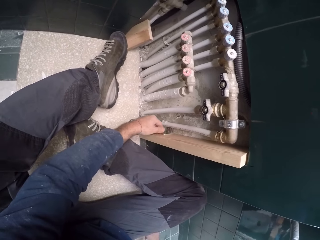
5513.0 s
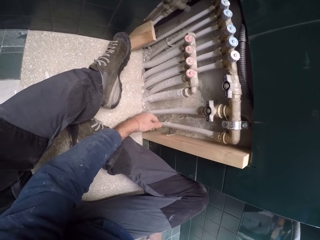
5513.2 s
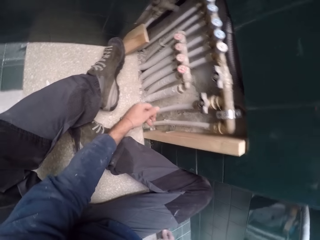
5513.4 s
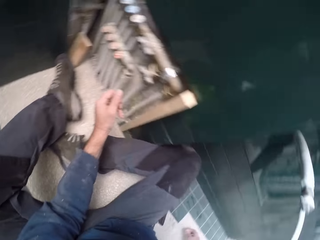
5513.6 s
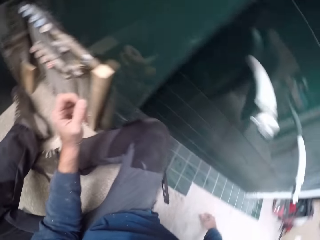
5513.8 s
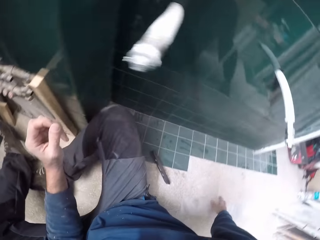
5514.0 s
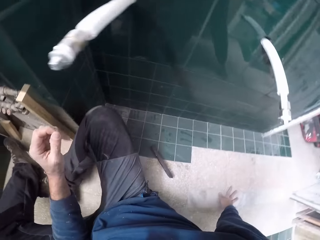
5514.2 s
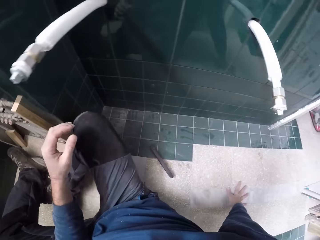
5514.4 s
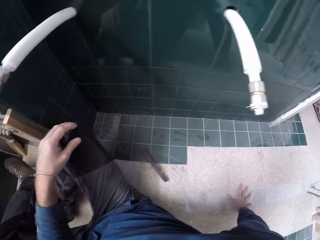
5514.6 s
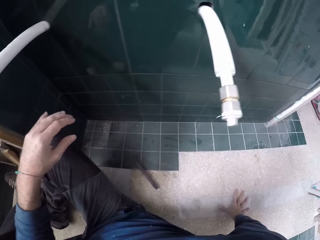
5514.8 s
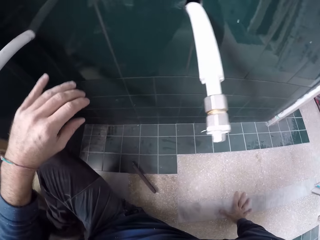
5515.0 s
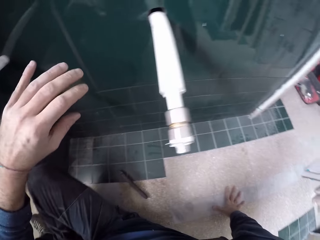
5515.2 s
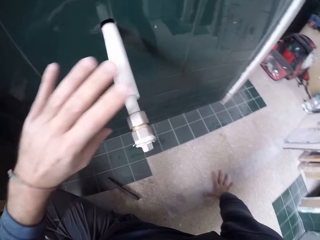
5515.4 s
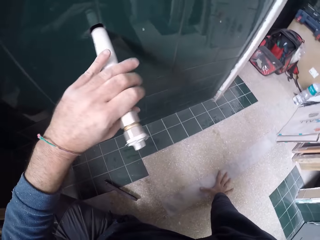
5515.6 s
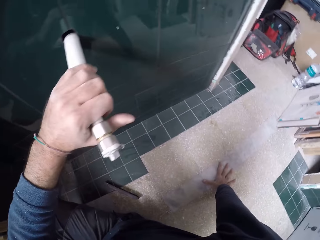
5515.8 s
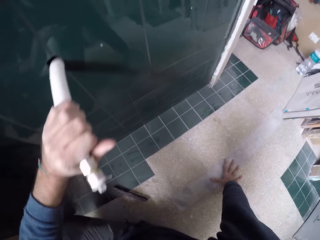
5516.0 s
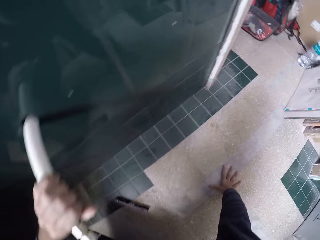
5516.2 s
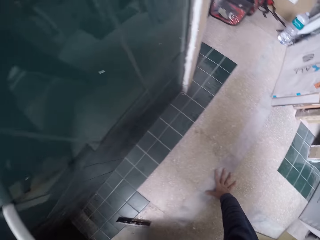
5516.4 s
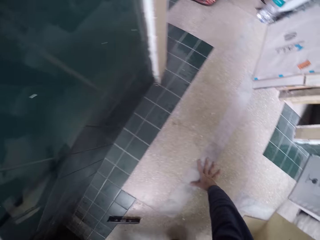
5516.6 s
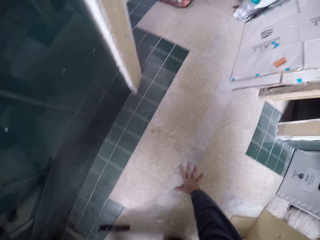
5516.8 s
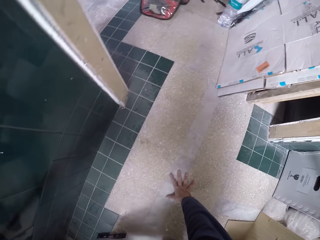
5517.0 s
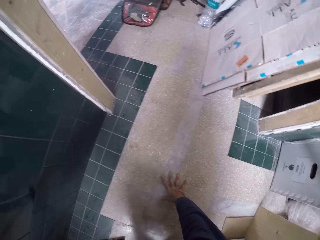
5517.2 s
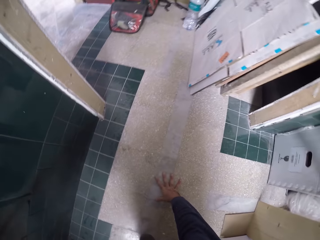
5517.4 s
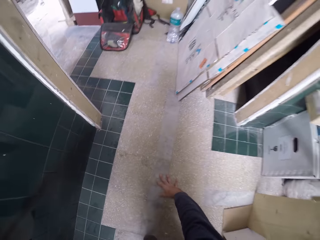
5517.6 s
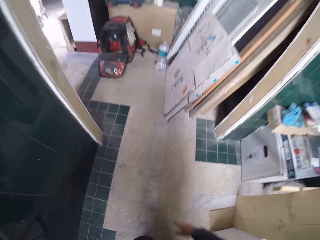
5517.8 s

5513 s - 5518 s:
The camera wearer grabs a water pipe on the wall with his left hand.

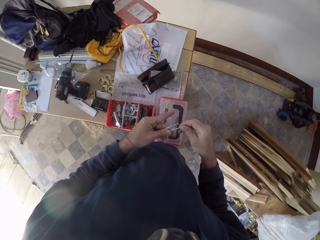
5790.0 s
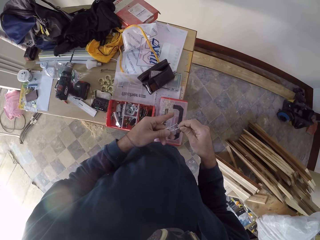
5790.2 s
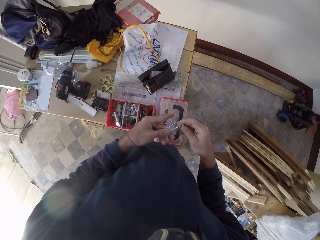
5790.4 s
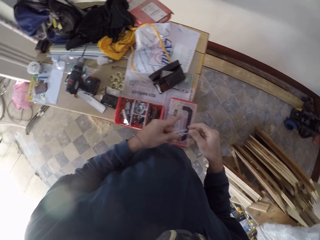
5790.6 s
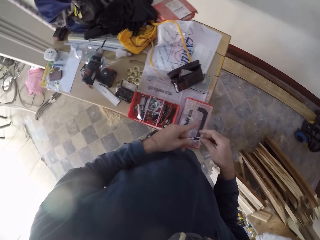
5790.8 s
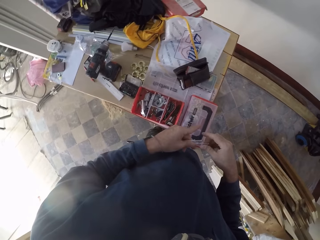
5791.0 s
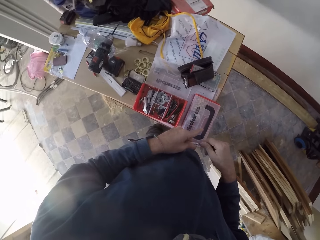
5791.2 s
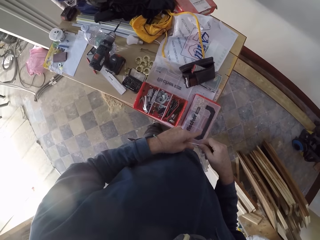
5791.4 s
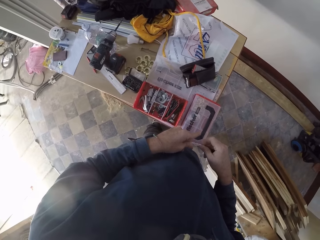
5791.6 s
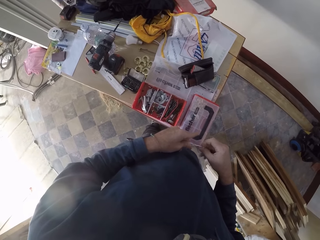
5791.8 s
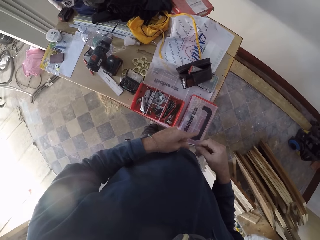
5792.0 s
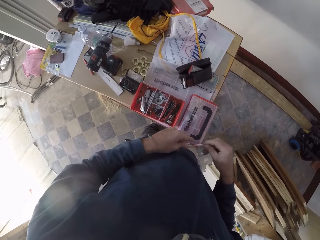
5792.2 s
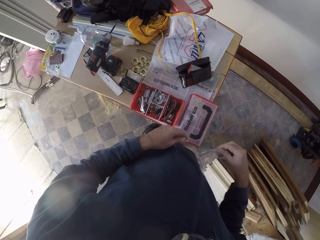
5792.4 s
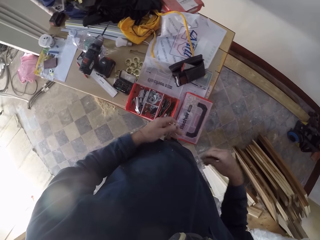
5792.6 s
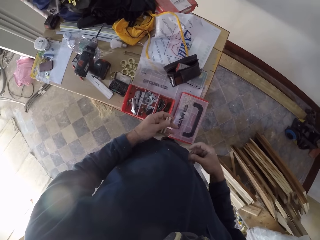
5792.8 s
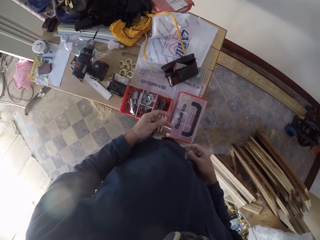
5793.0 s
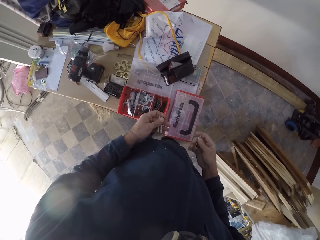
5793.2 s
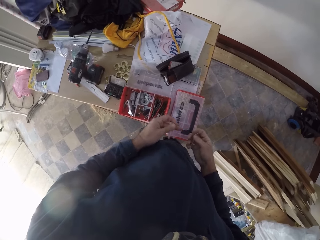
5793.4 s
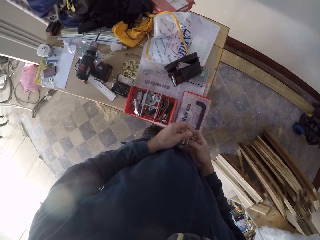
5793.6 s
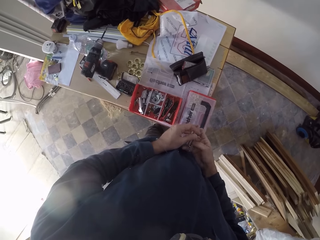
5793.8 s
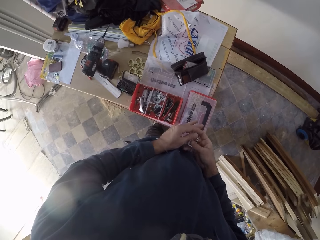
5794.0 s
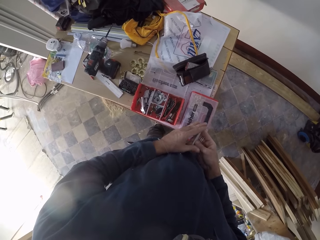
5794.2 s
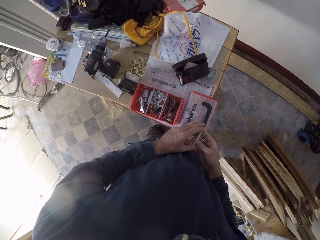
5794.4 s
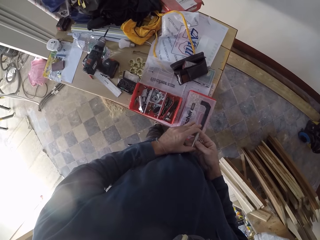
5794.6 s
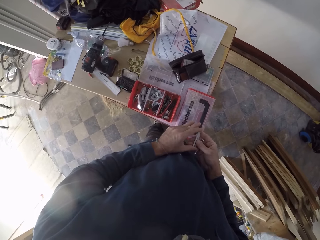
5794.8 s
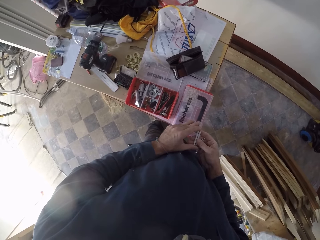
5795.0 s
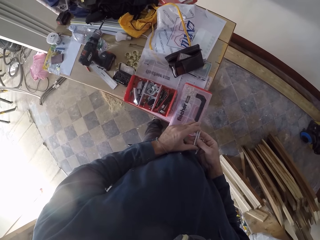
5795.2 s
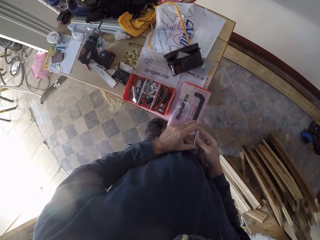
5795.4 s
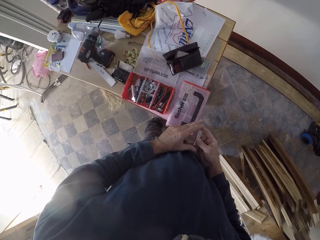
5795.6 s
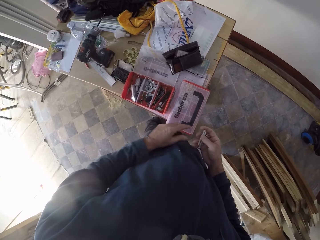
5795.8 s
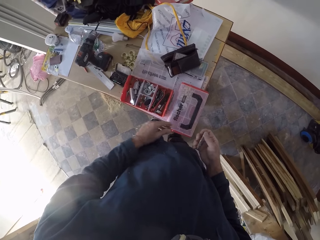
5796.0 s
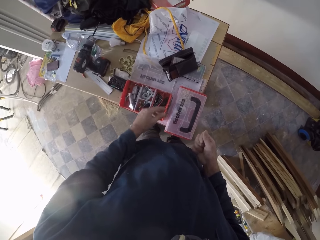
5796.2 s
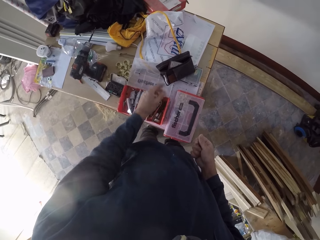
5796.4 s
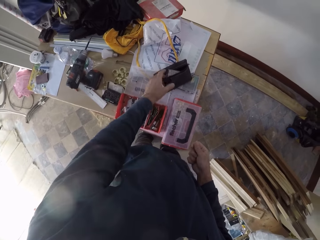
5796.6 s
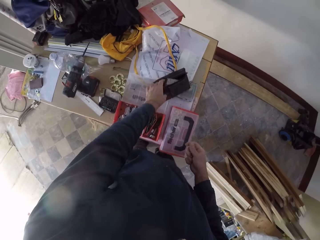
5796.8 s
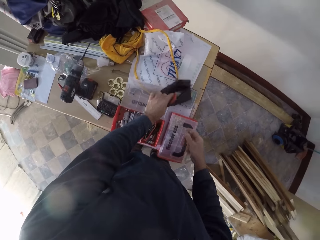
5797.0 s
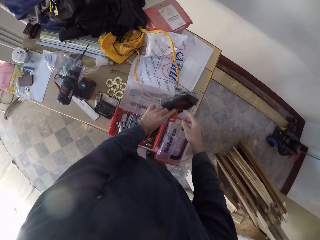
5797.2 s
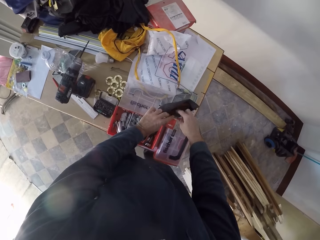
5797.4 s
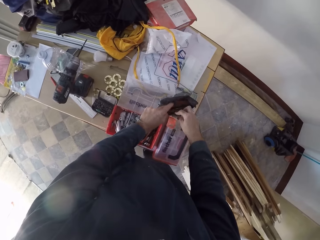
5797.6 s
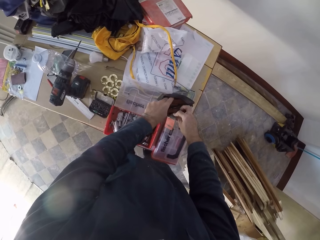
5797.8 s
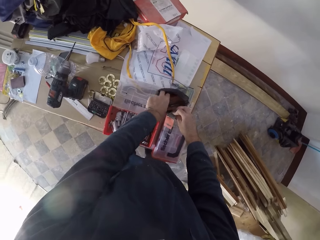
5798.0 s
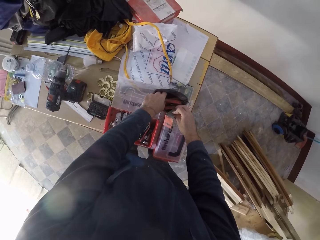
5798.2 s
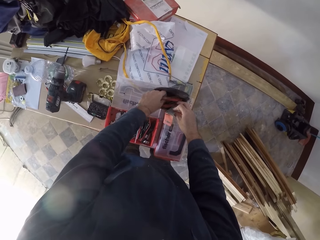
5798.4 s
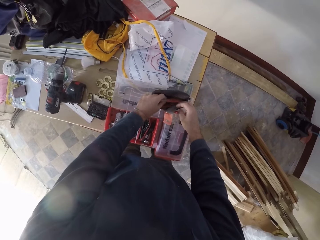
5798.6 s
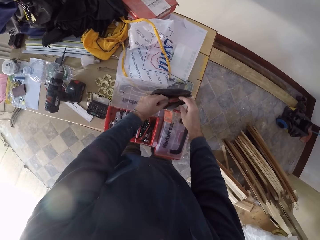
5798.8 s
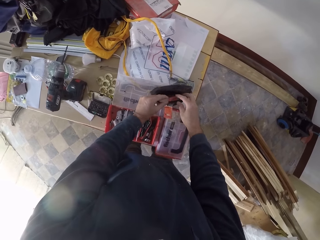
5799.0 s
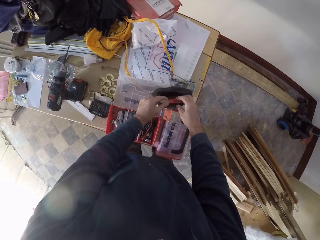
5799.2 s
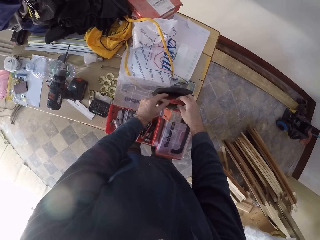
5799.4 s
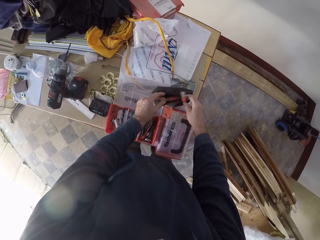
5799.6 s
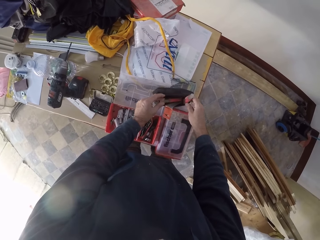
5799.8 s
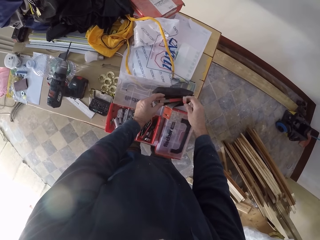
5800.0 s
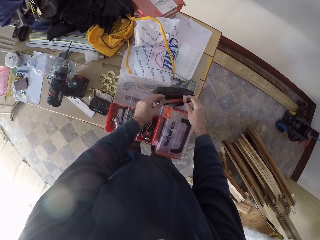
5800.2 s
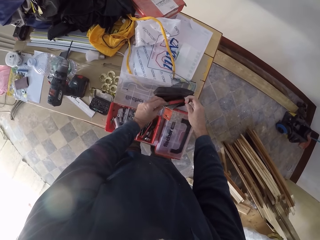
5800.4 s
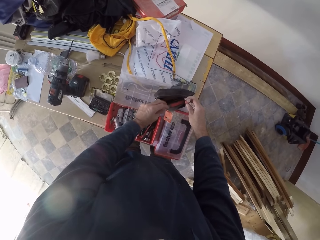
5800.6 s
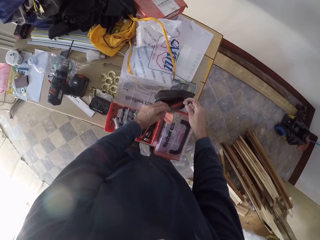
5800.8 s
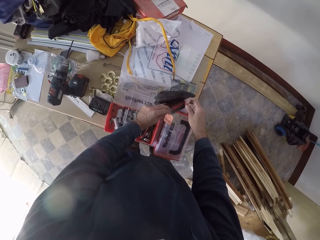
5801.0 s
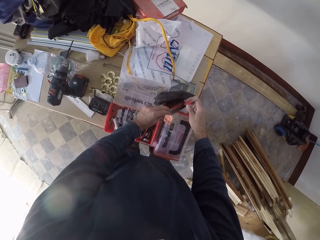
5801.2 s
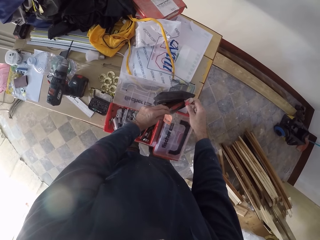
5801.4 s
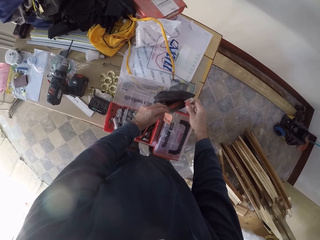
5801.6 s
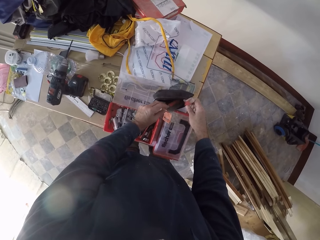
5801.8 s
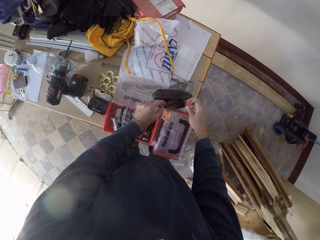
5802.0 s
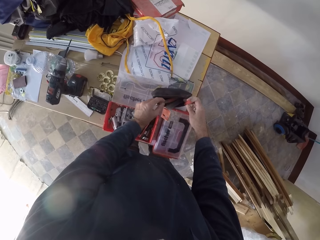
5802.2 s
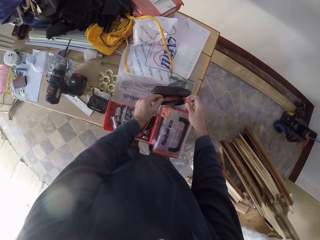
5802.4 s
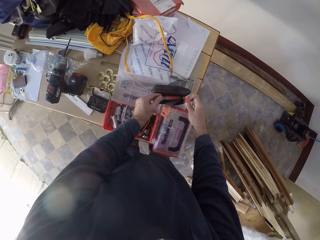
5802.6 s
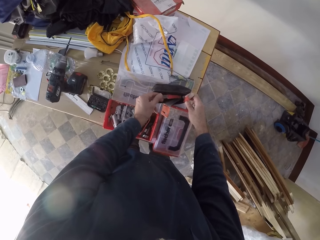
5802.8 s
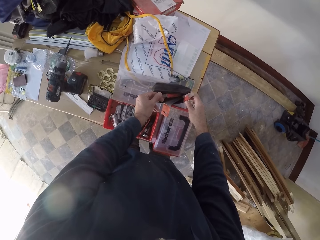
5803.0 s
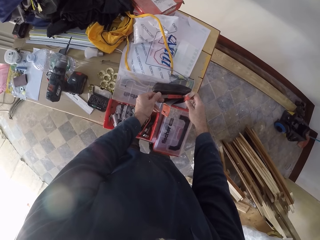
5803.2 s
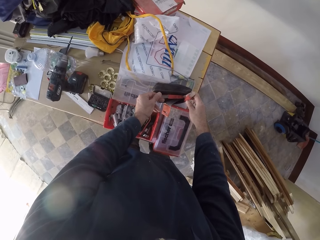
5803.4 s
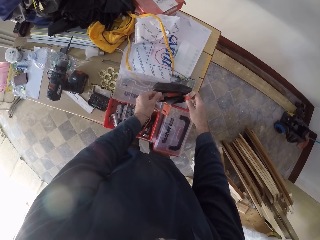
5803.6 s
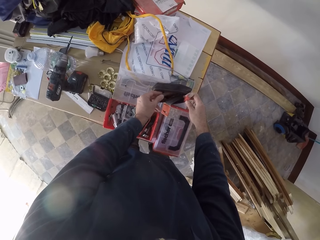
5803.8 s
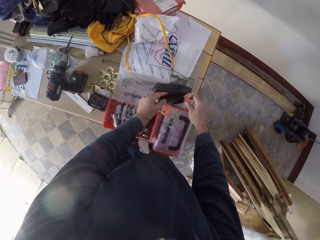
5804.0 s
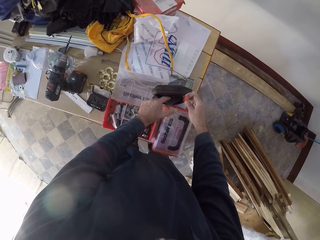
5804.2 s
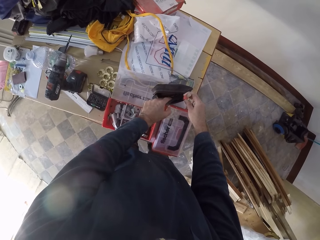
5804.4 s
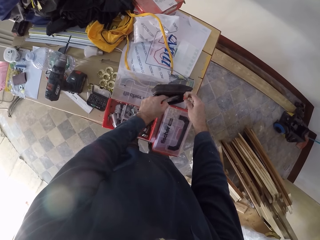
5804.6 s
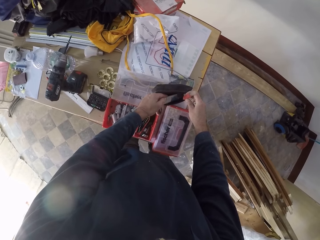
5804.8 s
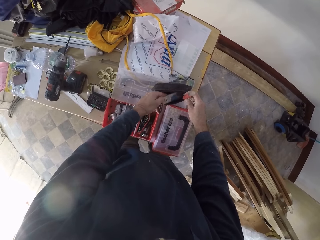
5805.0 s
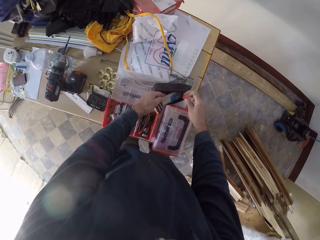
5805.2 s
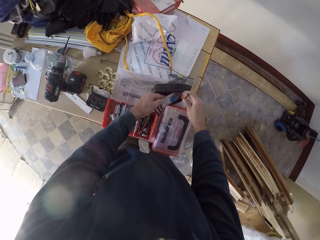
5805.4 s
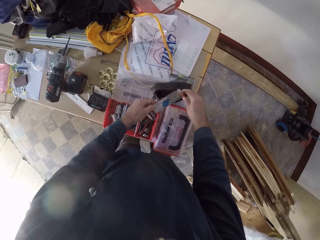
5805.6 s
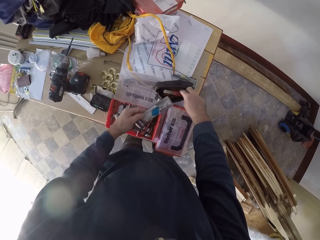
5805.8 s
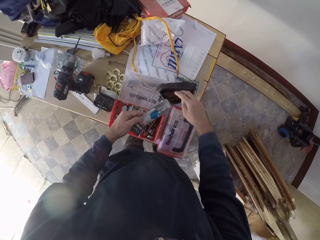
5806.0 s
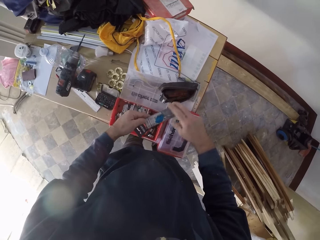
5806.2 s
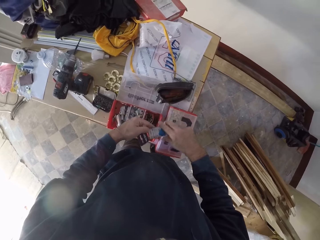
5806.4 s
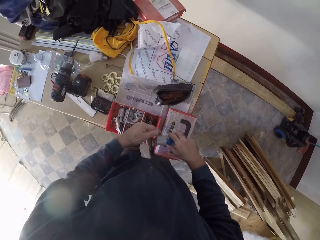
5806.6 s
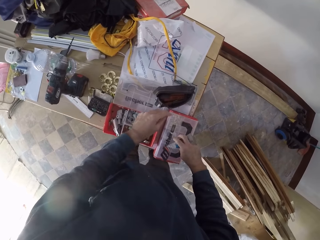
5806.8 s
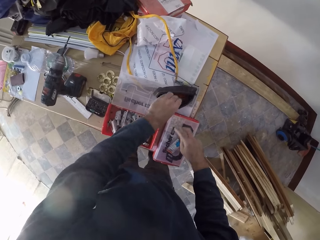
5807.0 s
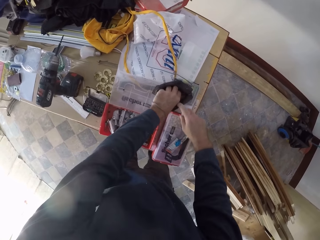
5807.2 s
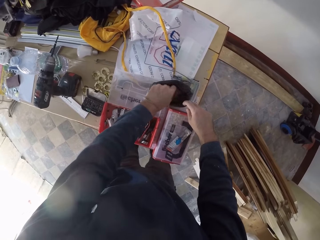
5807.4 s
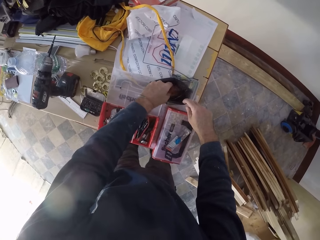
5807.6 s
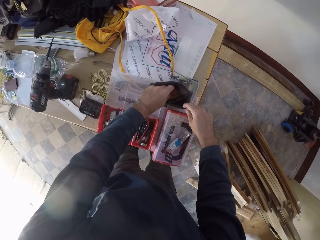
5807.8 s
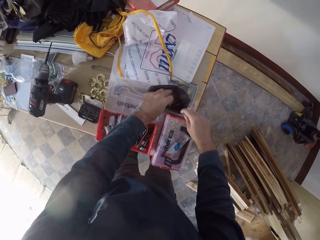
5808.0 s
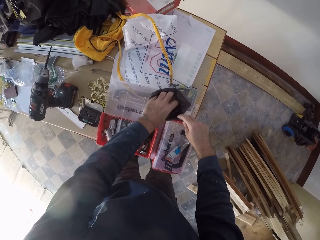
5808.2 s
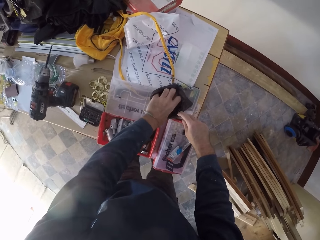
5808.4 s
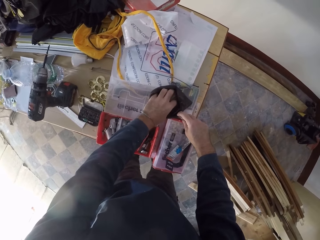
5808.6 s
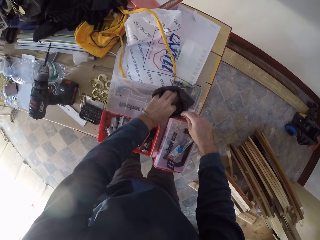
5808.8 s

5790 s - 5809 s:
The camera wearer fixes the nails in the plastic. He removes the screws in the drill pieces using his right hand. He passes the drill pieces in his left hand to his right hand. He fixes the nails in the plastic again. He picks a ruler from the tool wallet with his left hand. He searches the drill pack with his hands. He passes the ruler in his left hand to his right hand. He drops the ruler in his right hand on the tool pack. He searches the tool wallet with his left hand and holds the tool wallet with his right hand.
